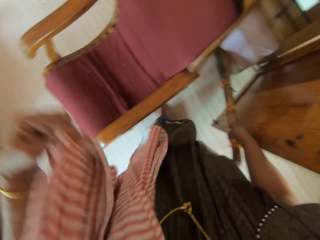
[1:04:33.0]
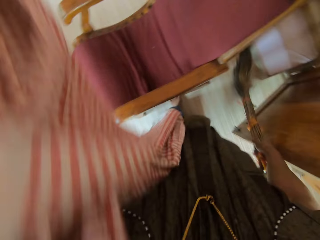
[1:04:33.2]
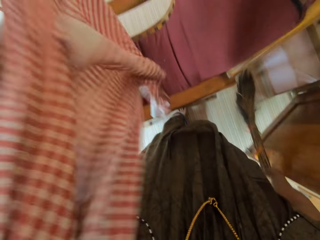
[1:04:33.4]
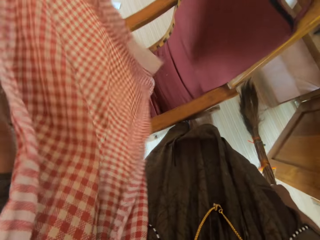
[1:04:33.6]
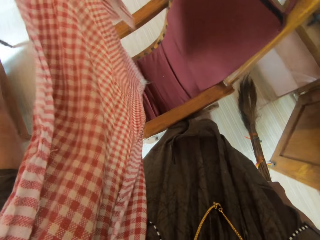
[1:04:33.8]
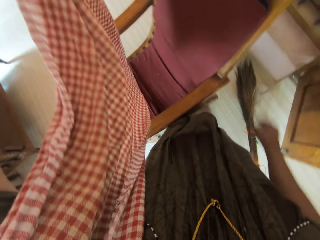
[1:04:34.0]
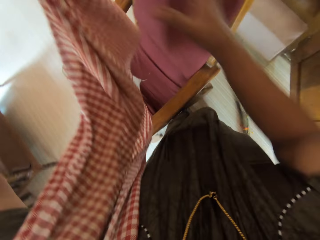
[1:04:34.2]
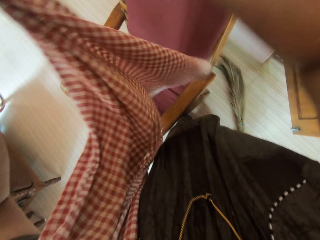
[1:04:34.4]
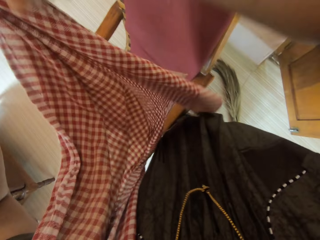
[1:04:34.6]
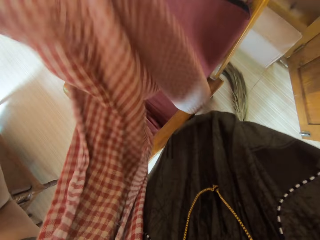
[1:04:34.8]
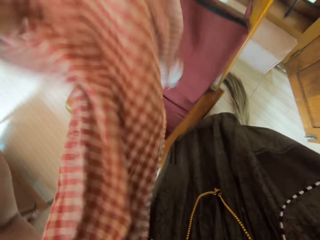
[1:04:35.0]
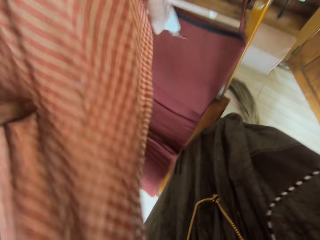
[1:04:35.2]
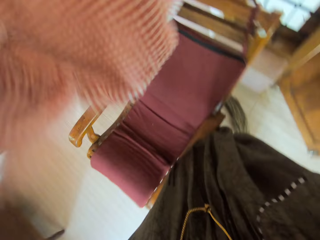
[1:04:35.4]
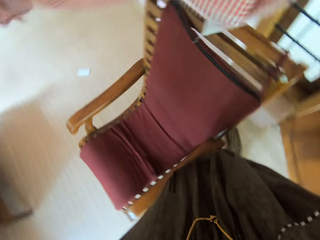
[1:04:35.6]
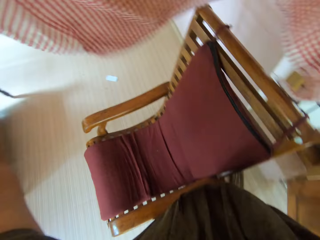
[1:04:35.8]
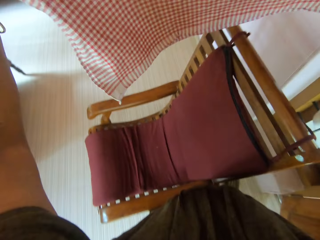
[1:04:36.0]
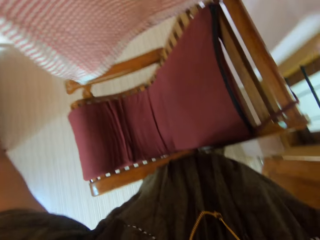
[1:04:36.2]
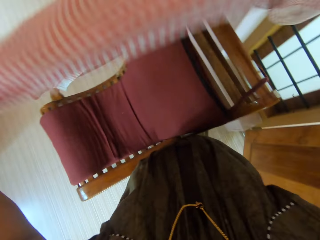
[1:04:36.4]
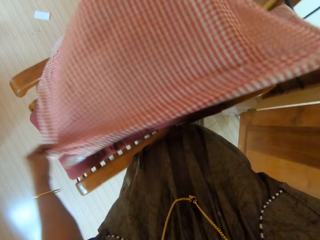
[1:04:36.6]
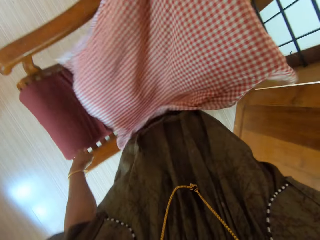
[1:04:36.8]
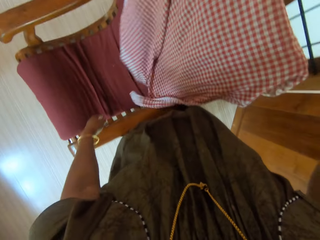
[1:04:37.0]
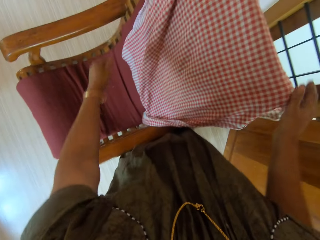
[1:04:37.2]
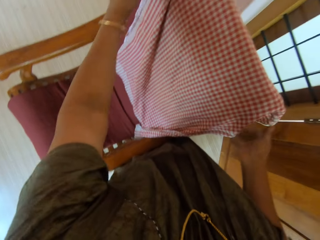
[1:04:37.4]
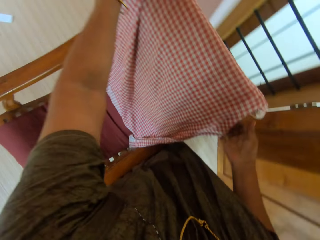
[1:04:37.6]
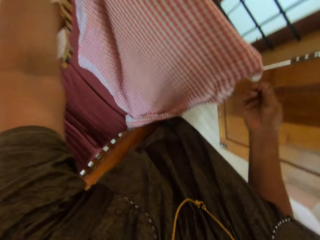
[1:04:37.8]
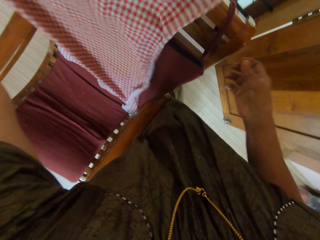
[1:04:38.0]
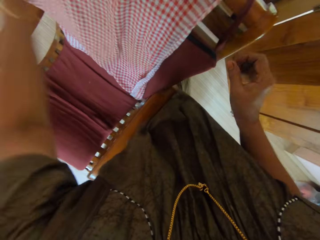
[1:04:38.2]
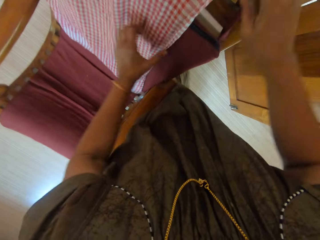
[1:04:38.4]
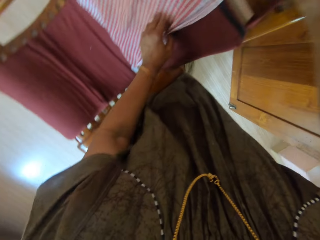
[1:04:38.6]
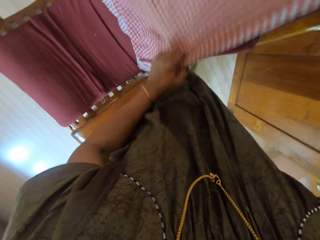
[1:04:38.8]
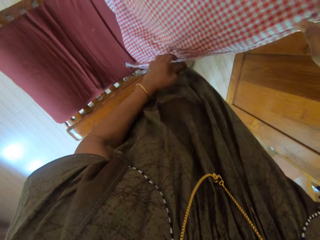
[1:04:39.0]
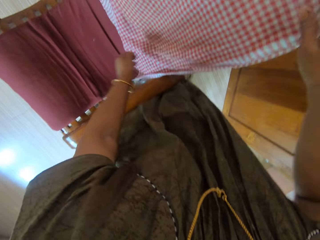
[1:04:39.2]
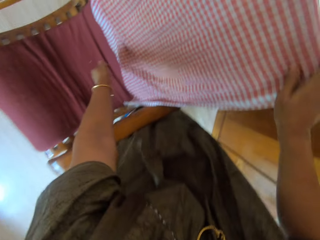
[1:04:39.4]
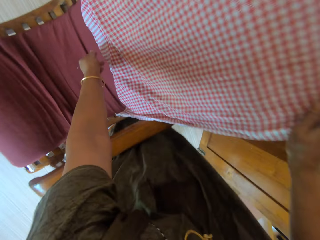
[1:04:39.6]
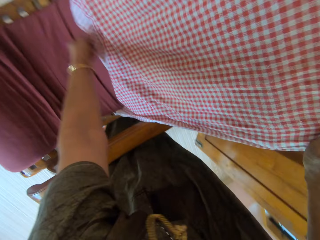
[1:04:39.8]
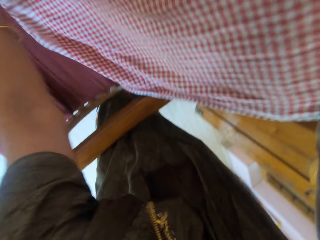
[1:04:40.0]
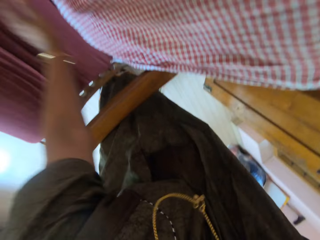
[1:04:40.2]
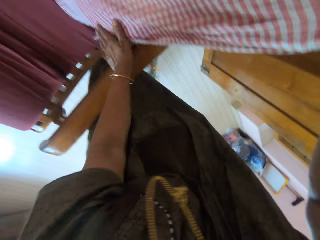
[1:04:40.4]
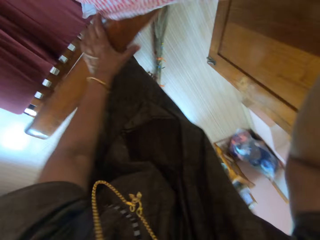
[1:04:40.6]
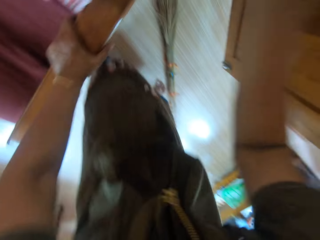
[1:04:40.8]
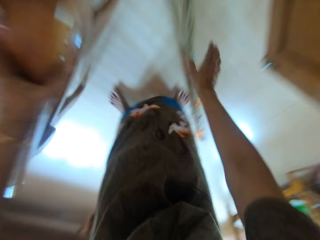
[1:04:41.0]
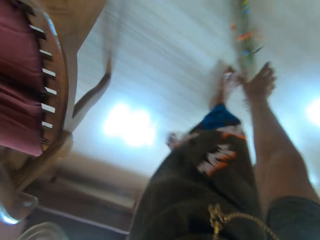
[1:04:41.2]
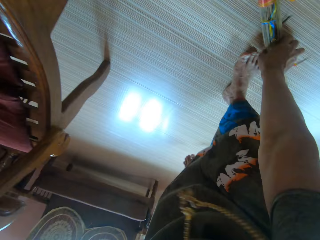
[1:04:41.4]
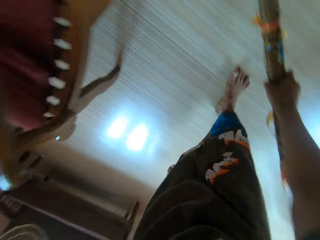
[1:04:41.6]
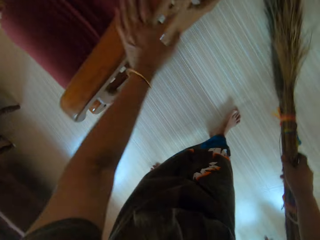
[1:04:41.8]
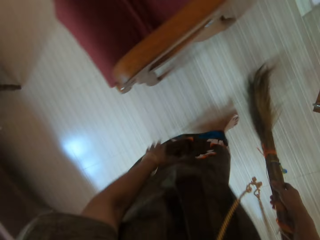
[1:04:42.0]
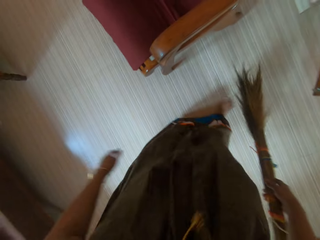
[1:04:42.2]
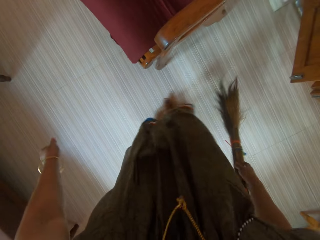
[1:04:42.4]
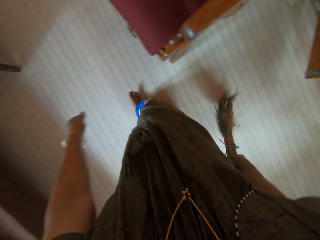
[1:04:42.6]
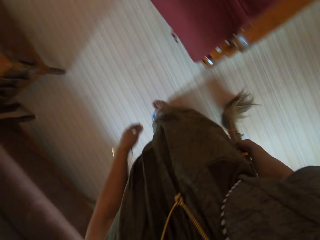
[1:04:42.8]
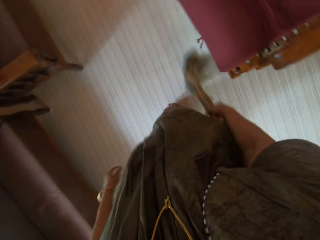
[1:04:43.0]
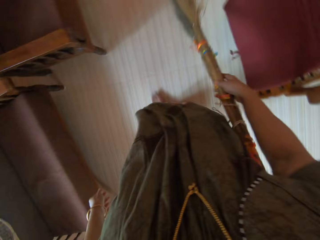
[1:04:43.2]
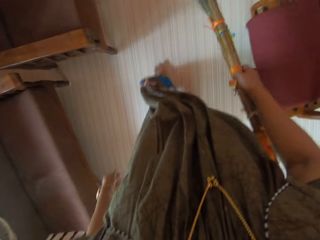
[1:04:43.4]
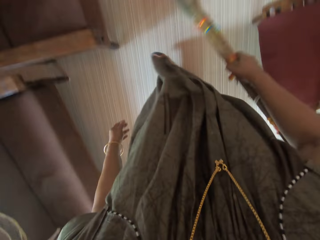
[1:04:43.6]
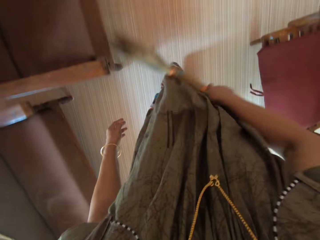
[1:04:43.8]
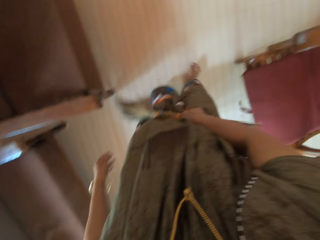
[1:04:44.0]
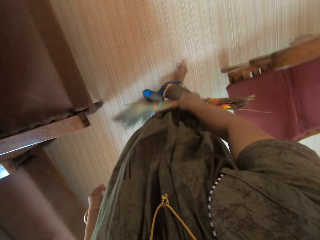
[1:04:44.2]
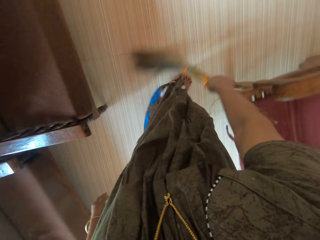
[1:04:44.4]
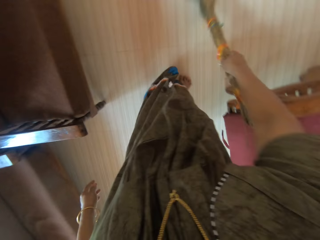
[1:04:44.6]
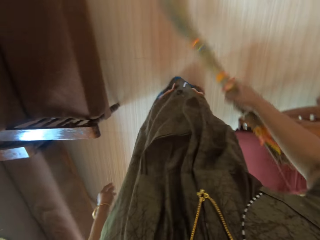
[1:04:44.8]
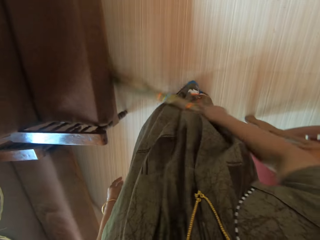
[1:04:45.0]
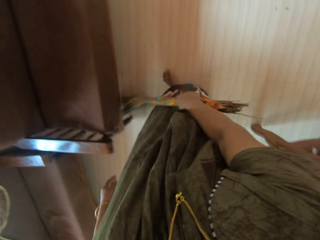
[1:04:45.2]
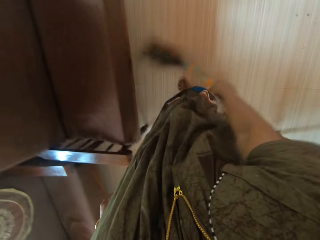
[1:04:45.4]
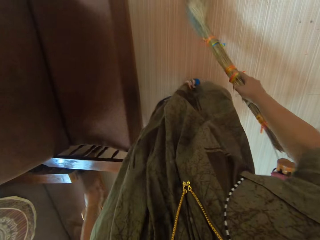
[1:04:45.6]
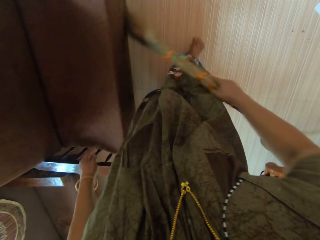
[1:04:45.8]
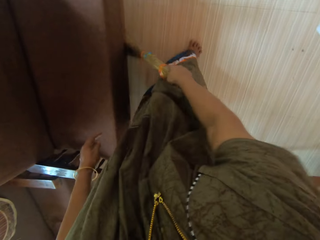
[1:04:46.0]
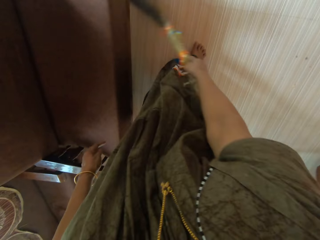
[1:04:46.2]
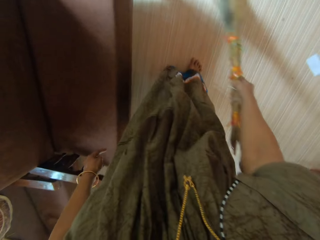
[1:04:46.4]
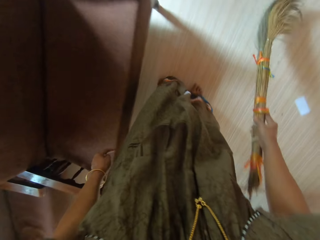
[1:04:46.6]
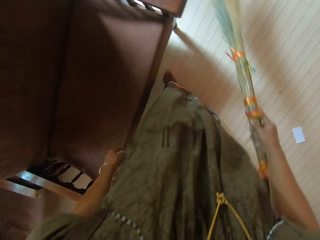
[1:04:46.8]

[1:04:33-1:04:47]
The camera wearer removes the cloth on her shoulder. She drops the broom on the floor. She spreads the piece of cloth on a chair. She adjusts the piece of cloth on the chair with both hands. She picks the broom from the floor with her right hand. She sweeps the floor with the broom.

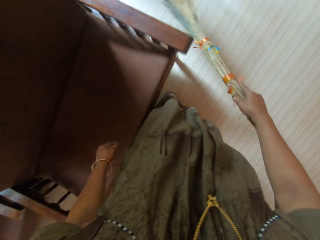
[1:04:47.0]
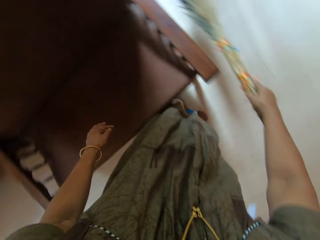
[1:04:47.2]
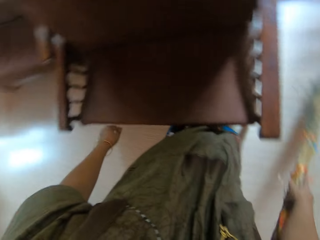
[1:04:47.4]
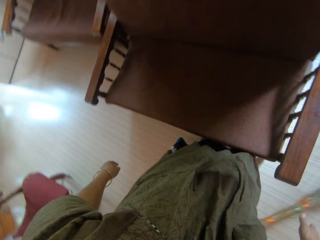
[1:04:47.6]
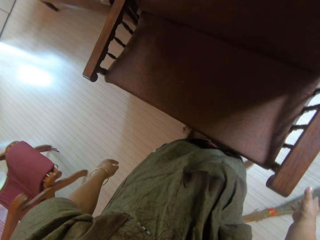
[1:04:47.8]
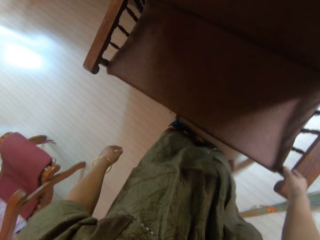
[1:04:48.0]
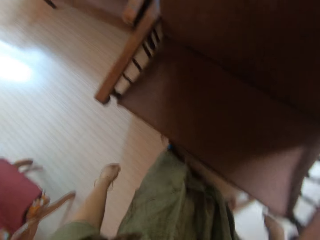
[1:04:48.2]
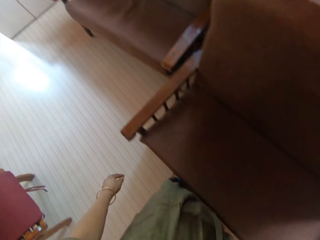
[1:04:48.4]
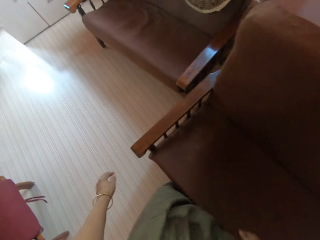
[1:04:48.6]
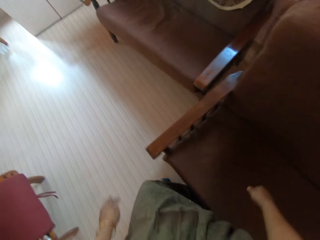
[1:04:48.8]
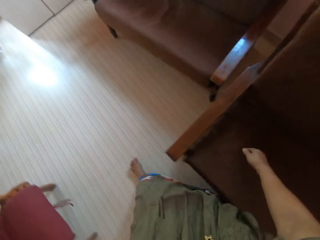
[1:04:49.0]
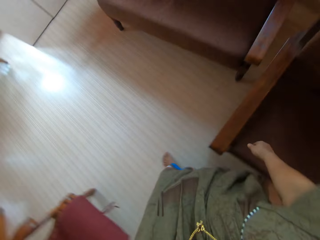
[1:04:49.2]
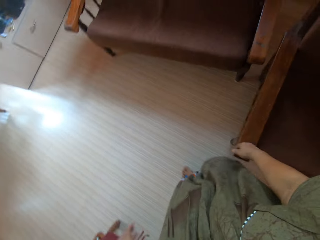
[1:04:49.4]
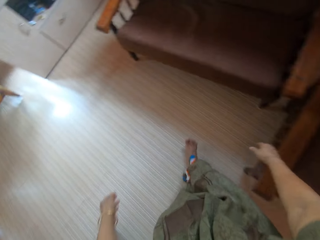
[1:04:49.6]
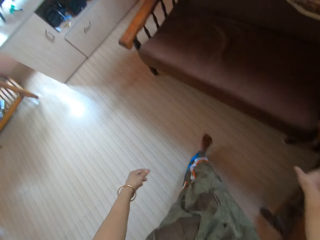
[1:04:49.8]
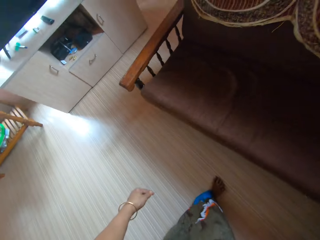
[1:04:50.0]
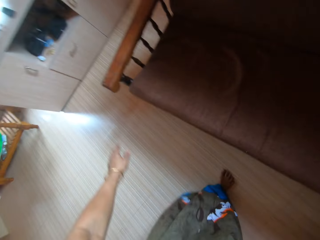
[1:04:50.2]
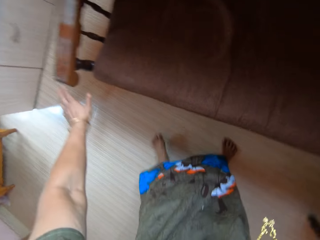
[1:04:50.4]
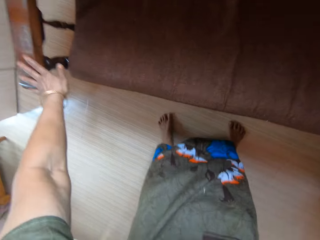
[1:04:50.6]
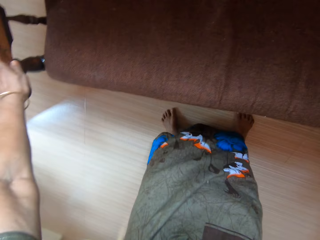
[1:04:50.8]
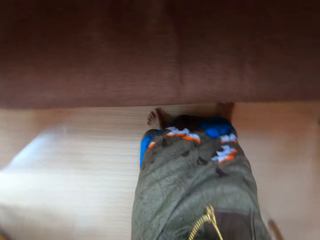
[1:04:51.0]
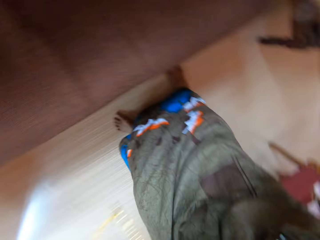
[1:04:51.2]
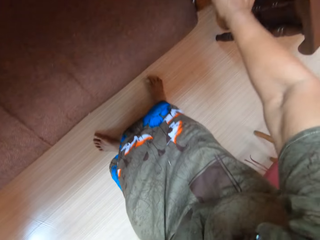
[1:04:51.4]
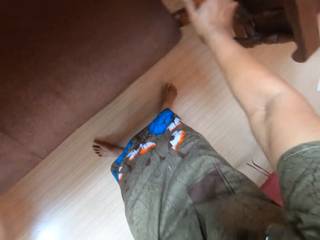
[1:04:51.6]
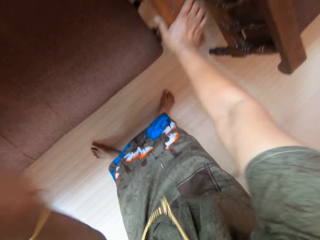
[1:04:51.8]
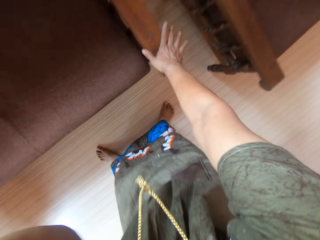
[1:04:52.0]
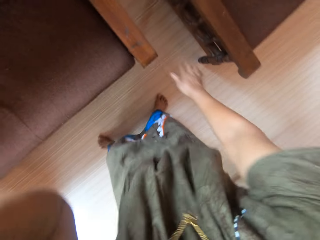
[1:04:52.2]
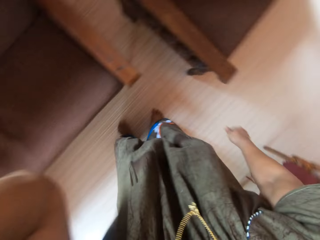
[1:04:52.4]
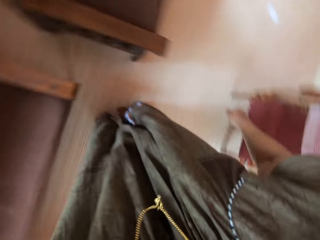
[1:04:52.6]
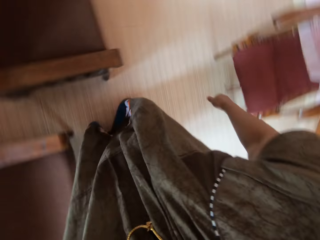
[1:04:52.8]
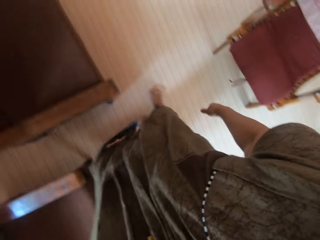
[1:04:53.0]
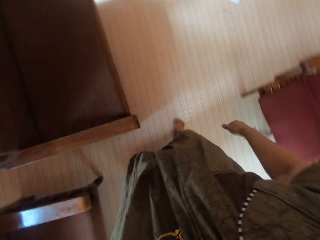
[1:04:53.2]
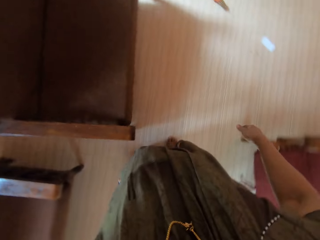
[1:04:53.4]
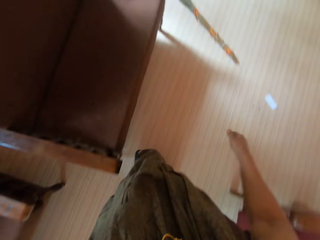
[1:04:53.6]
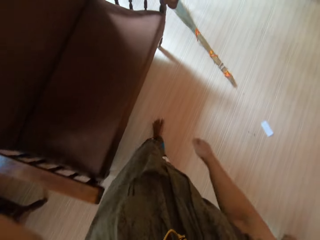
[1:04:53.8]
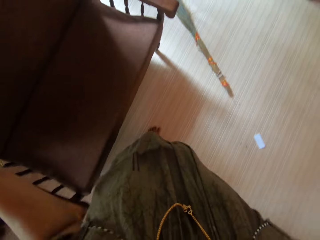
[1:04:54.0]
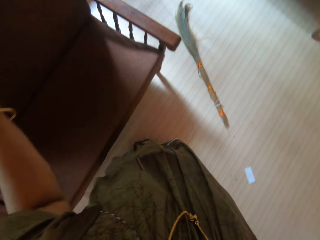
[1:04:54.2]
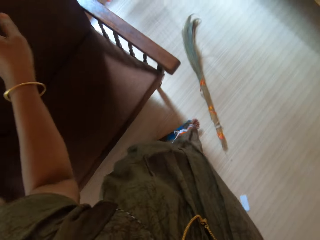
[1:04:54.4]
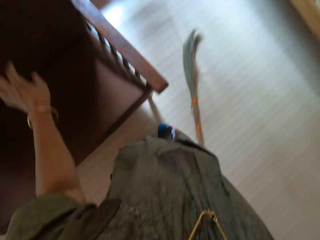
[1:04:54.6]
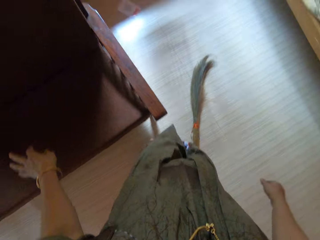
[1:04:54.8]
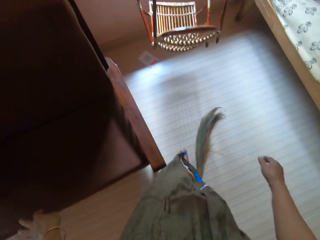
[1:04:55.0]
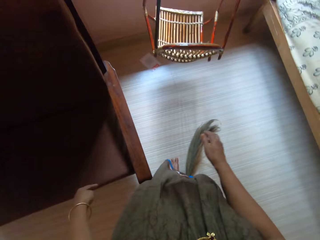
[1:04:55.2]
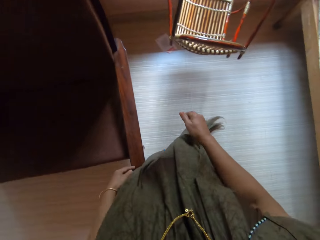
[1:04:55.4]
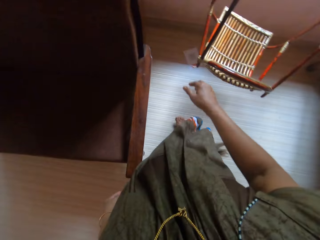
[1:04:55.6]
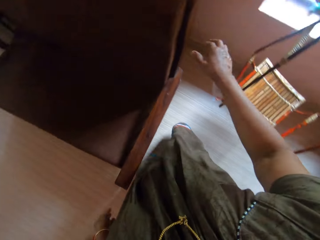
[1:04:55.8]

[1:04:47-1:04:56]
The camera wearer drops the broom. She adjusts the chair with both hands.
